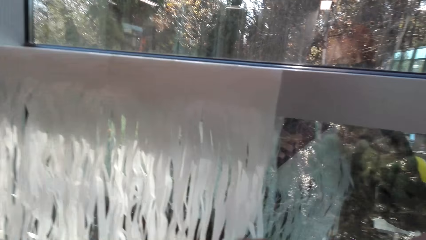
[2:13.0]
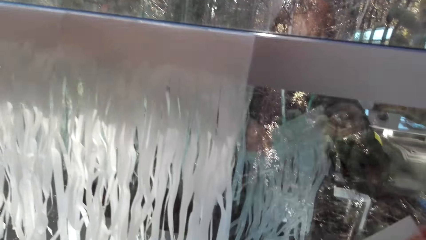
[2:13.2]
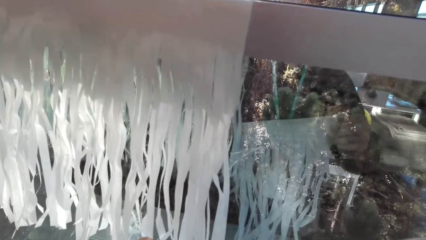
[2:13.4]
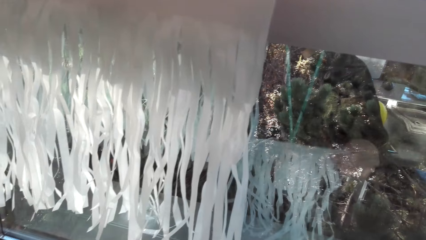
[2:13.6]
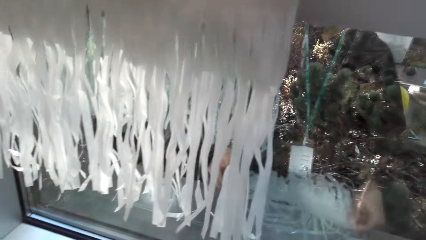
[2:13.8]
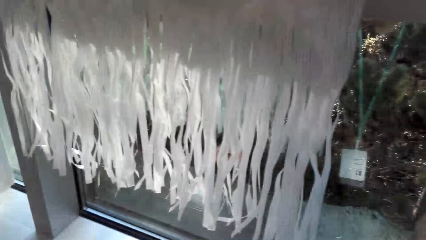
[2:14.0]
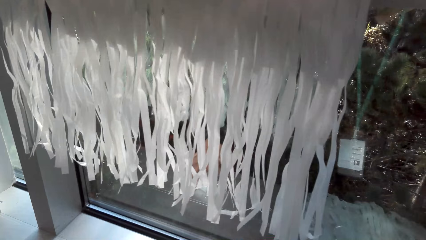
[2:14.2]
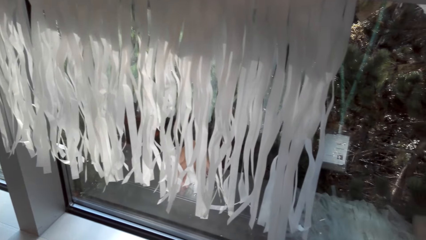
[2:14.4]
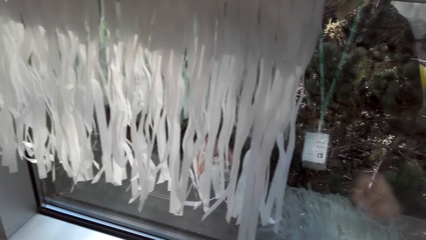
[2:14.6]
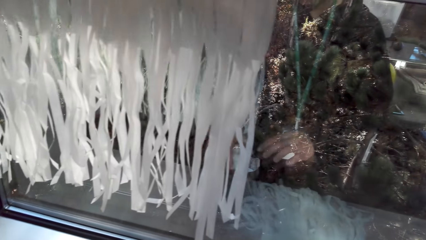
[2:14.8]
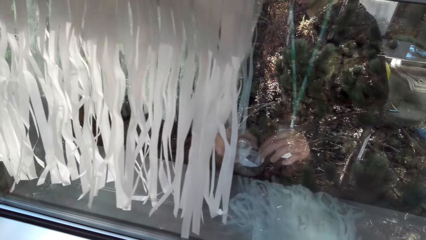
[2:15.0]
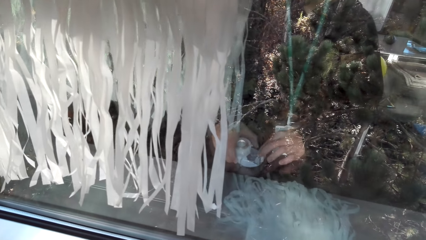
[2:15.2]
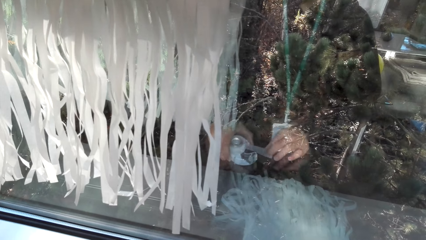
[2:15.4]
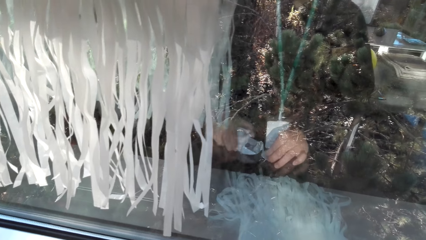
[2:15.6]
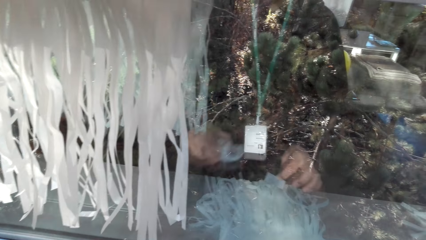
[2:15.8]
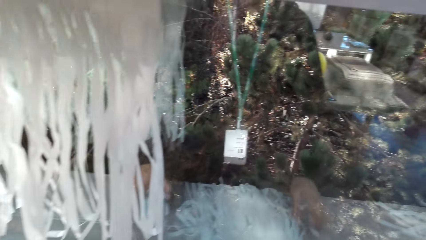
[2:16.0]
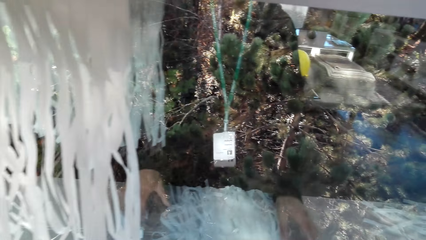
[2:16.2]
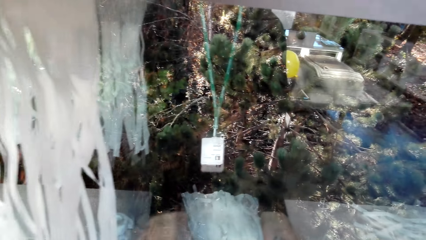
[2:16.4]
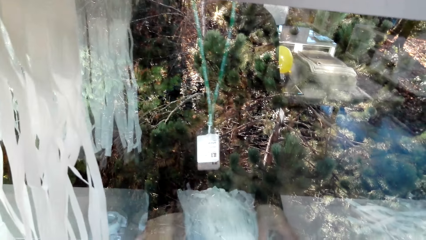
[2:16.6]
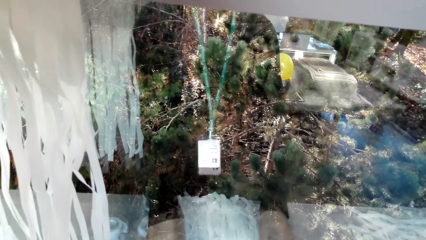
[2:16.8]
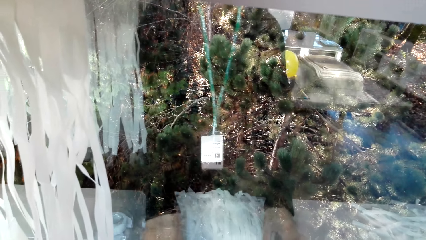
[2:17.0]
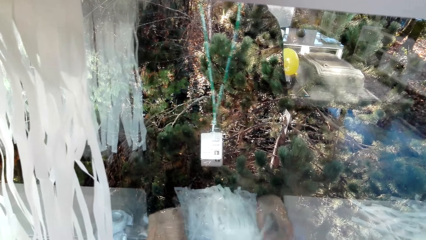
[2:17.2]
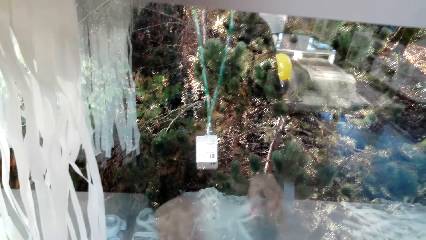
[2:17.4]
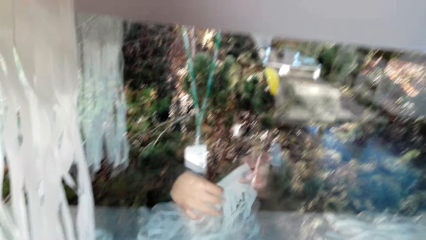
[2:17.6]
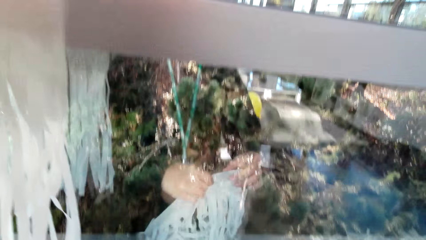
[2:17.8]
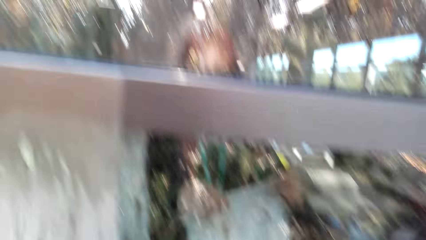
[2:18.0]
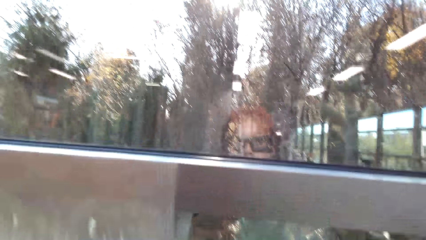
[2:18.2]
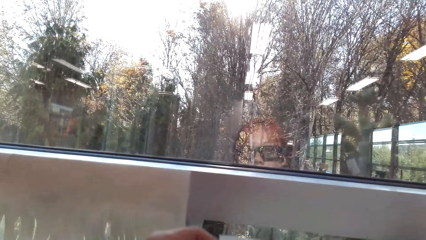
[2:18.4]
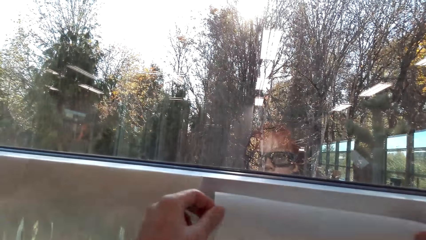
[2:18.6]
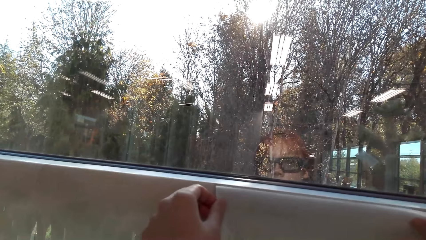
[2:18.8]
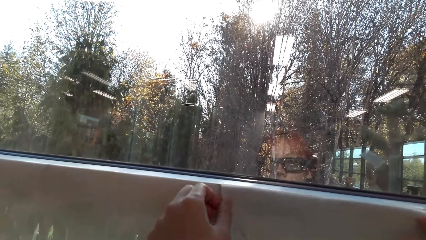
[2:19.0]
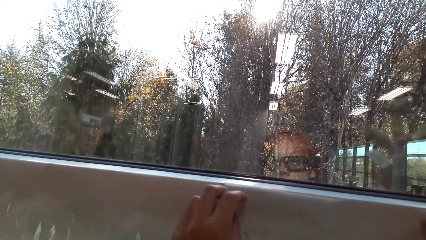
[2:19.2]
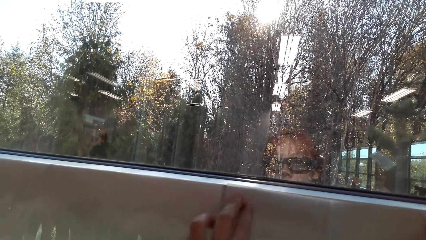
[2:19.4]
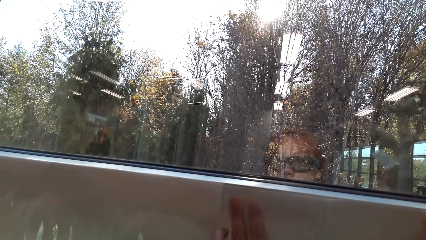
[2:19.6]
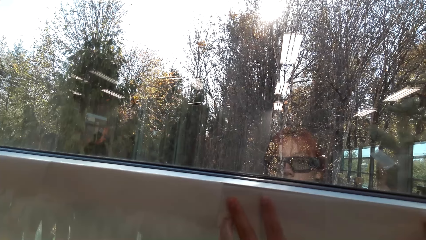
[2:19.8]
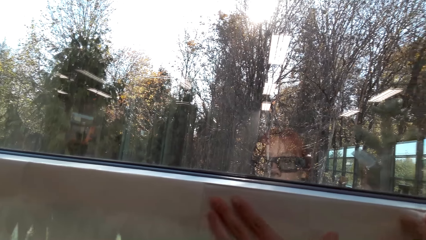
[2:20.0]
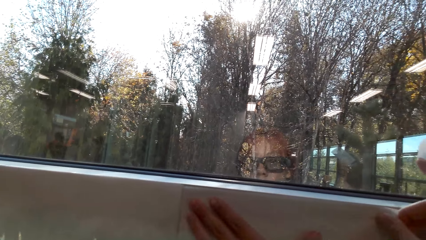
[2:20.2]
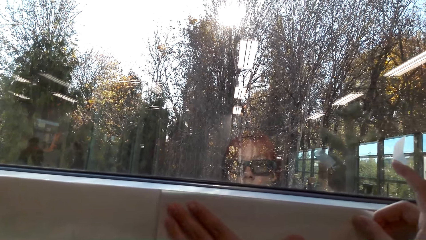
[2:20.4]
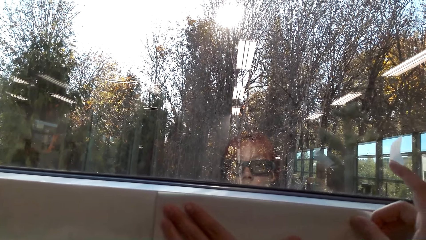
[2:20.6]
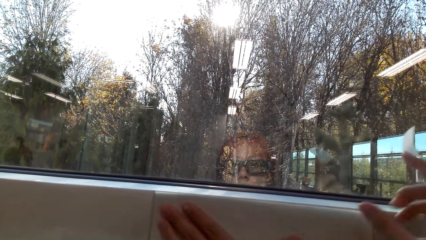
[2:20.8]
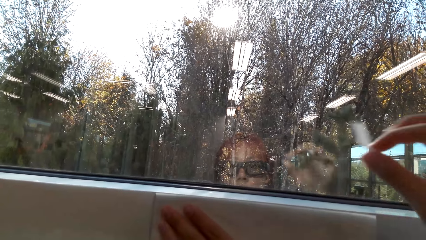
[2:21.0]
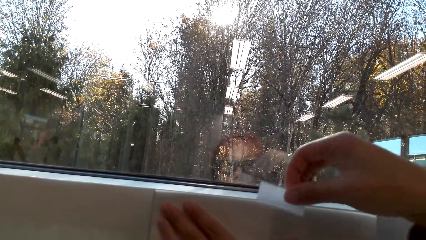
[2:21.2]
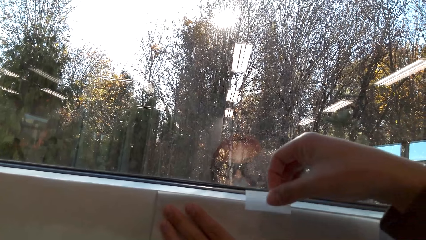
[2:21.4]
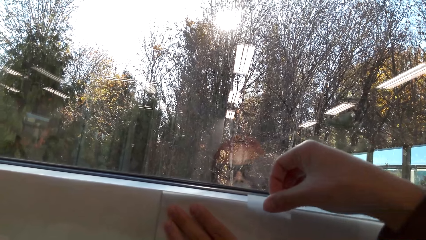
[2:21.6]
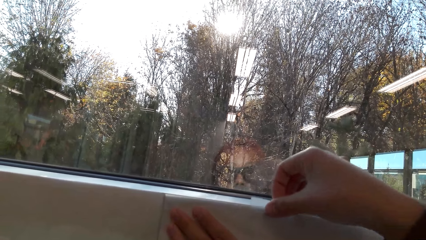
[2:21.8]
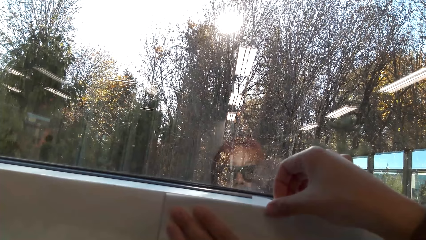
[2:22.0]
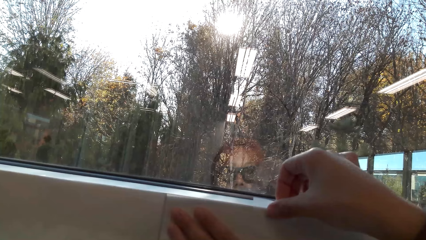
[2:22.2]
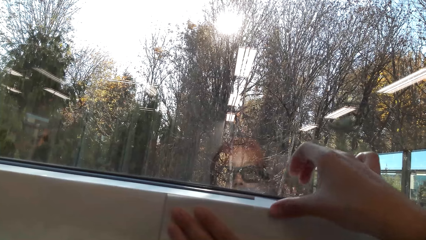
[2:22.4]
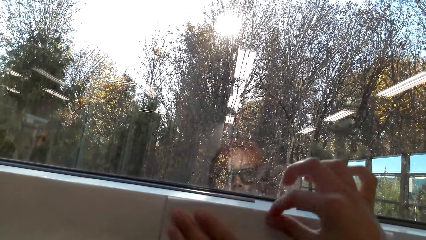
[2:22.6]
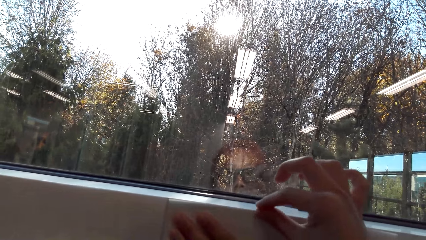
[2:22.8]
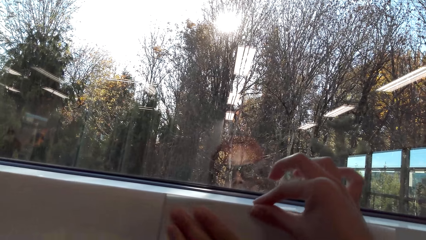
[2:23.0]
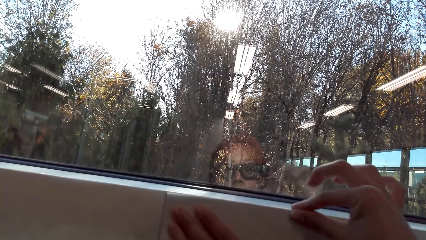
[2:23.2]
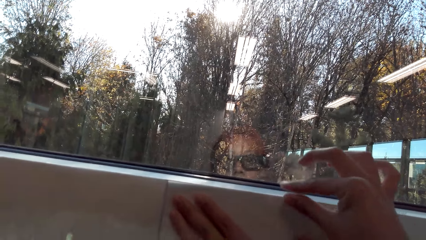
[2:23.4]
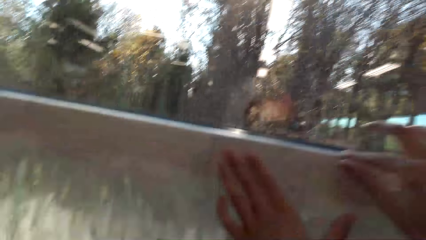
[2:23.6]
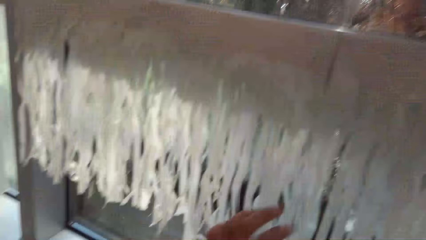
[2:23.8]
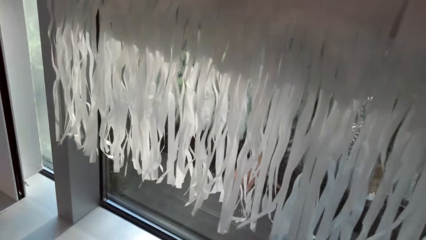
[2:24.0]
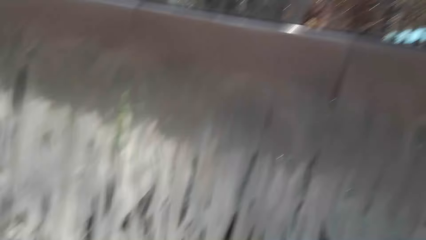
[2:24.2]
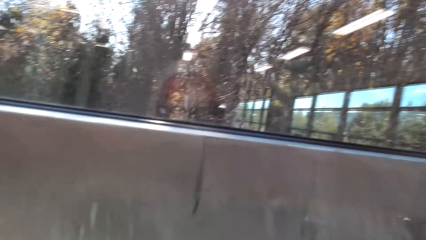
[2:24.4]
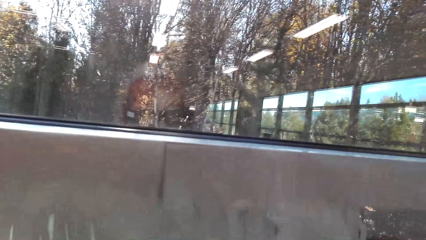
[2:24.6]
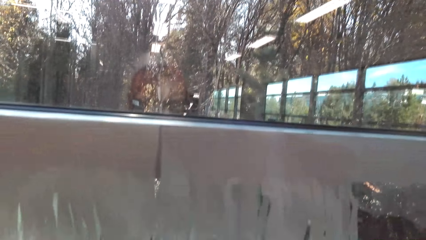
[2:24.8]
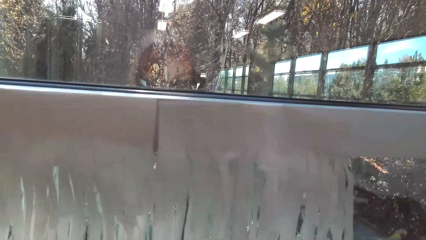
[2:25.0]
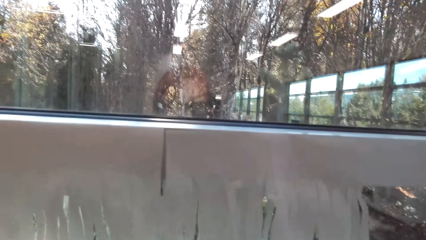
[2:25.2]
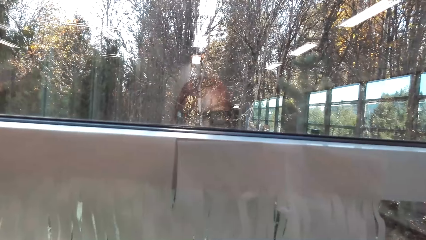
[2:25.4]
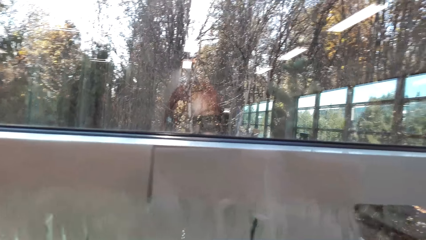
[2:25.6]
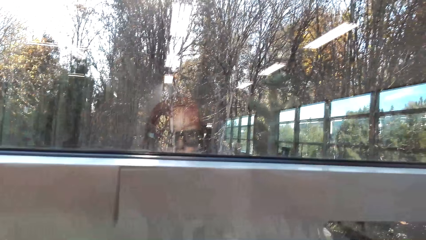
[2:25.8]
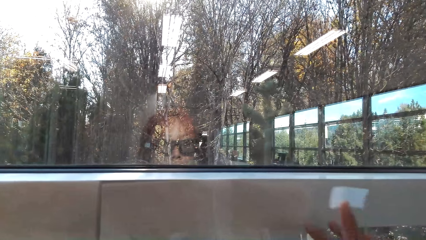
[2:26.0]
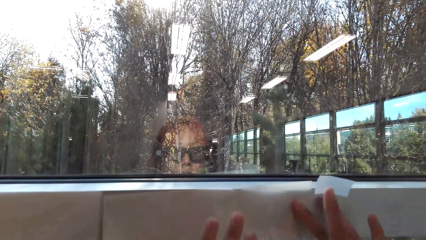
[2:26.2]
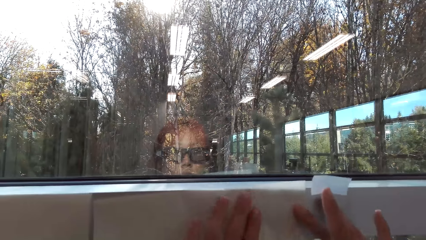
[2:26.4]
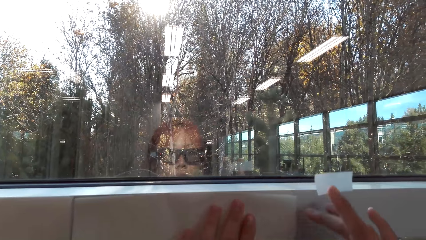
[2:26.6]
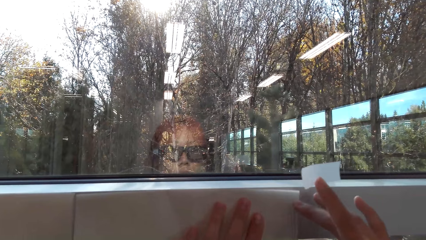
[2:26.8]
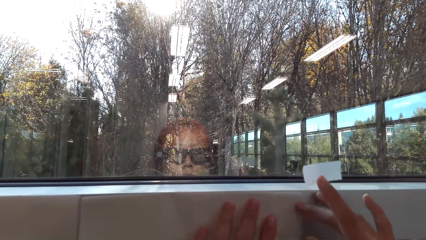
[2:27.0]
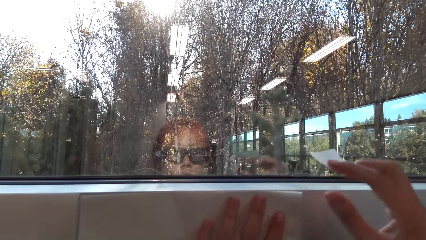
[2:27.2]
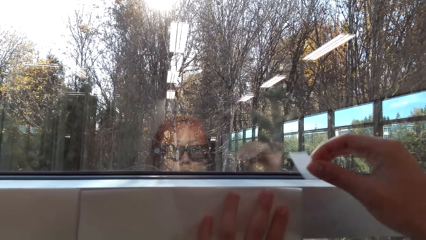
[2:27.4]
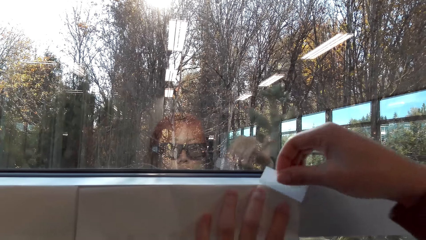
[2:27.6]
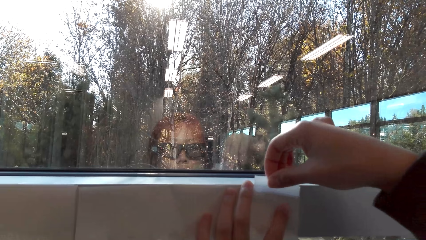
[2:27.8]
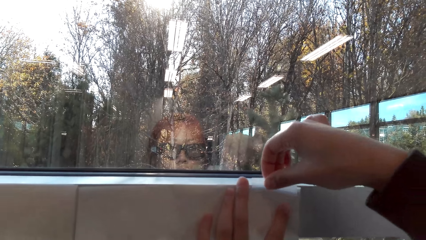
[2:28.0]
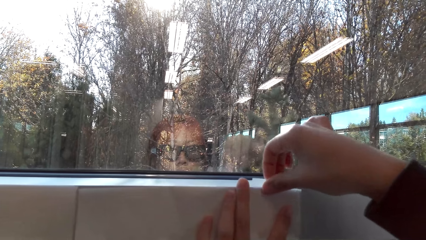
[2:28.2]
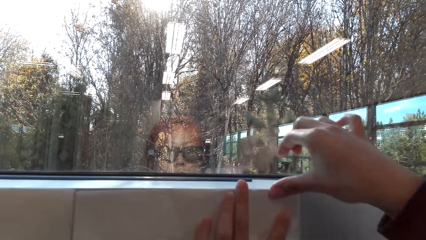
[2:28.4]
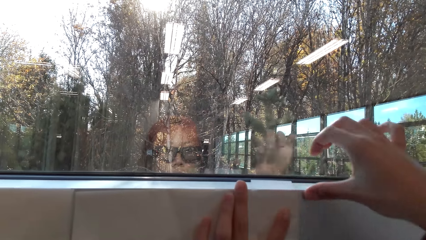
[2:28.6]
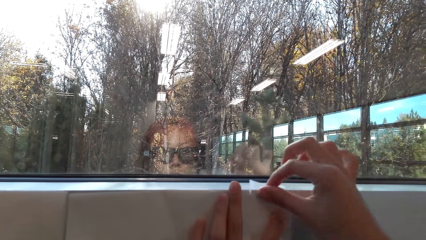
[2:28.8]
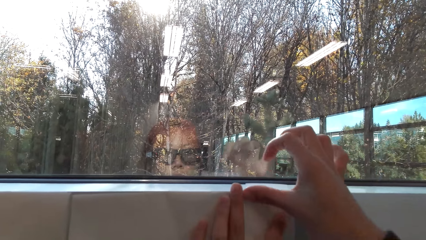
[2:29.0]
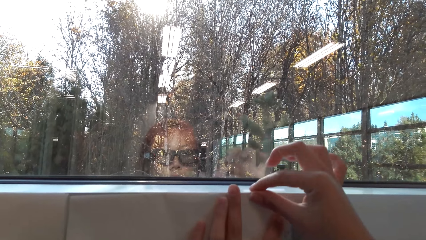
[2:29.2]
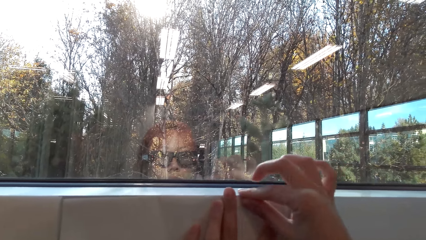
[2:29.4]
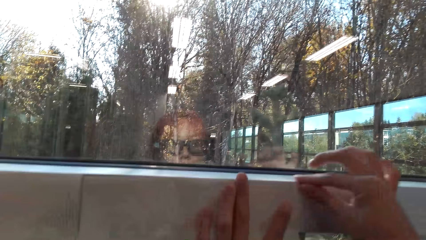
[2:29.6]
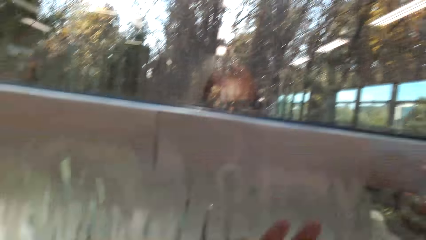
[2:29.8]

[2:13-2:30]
The camera wearer places the party banner on the window stool. They pick up the mounting tape. They cut the mounting tape. They unwind the mounting tape. They place the mounting tape on the window stool. They pick up the party banner. They place the party banner on the wall. They stick the party banner on the wall with the mounting tape. They pick up the mounting tape. They cut the mounting tape. They adjust the party banner. They stick the party banner on the wall with the mounting tape.
